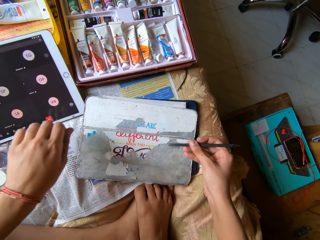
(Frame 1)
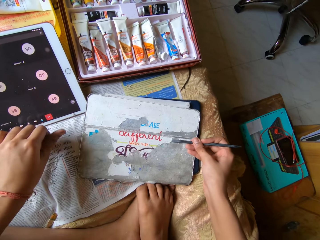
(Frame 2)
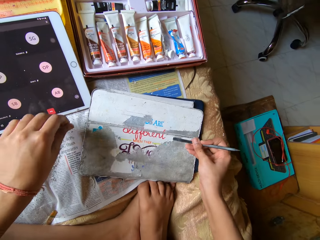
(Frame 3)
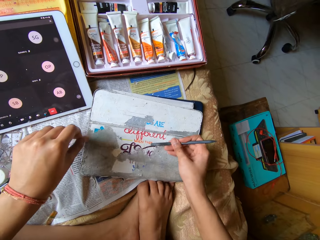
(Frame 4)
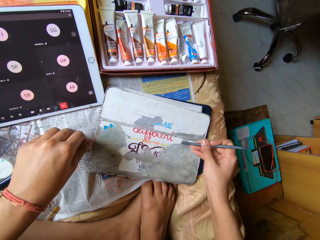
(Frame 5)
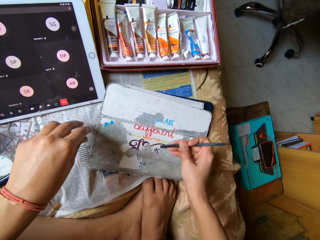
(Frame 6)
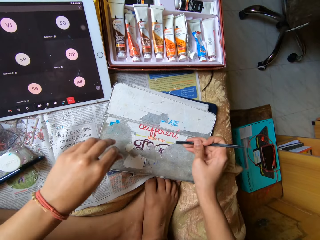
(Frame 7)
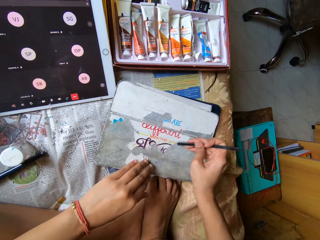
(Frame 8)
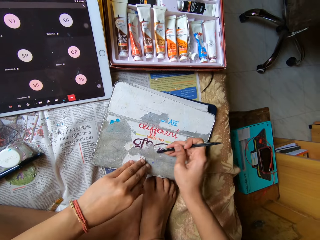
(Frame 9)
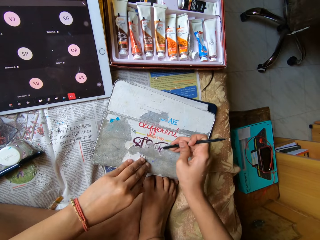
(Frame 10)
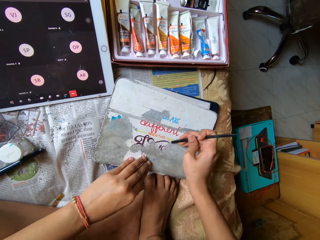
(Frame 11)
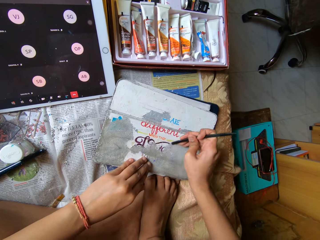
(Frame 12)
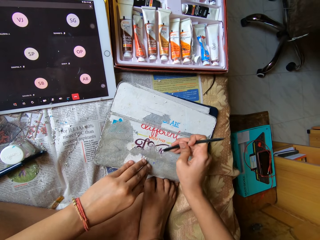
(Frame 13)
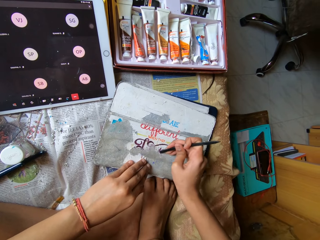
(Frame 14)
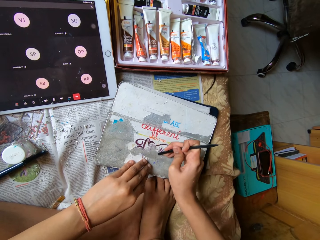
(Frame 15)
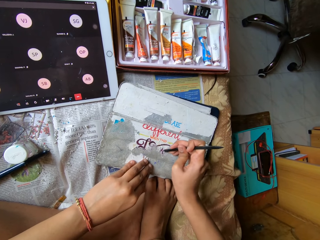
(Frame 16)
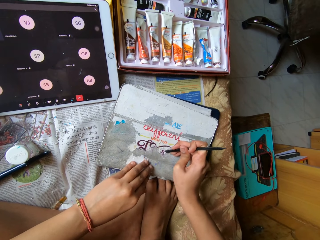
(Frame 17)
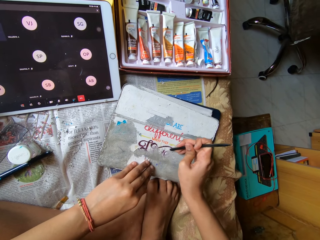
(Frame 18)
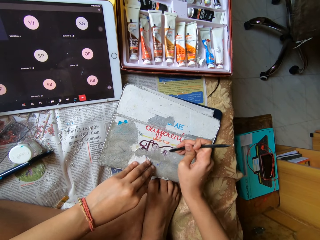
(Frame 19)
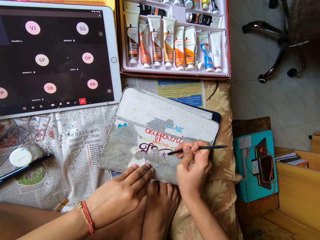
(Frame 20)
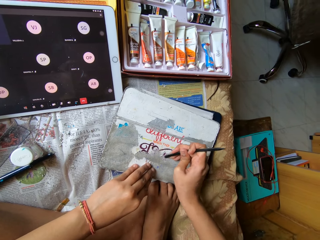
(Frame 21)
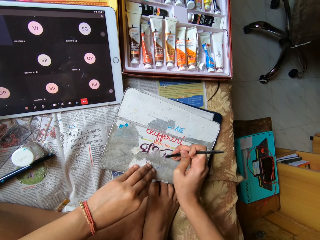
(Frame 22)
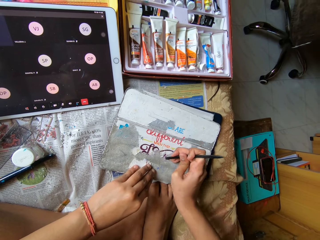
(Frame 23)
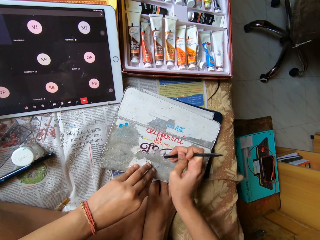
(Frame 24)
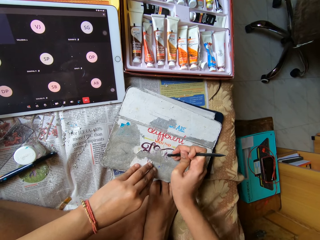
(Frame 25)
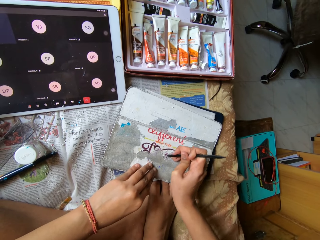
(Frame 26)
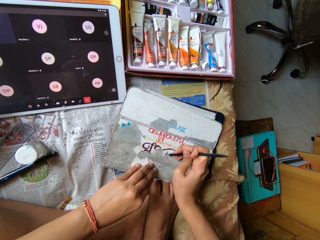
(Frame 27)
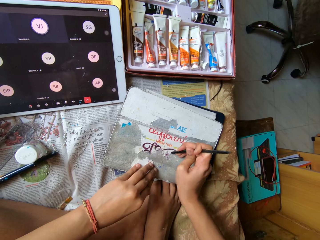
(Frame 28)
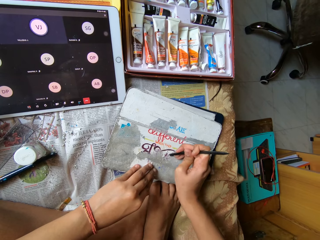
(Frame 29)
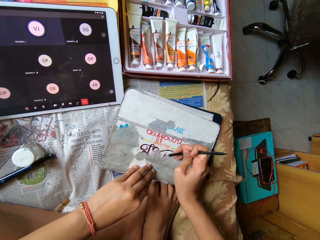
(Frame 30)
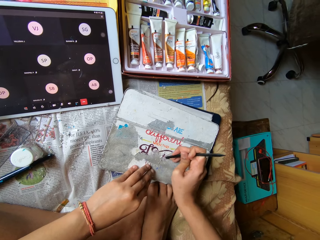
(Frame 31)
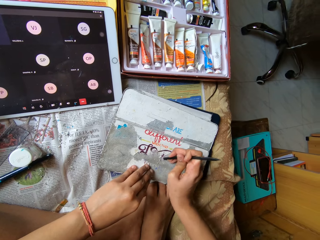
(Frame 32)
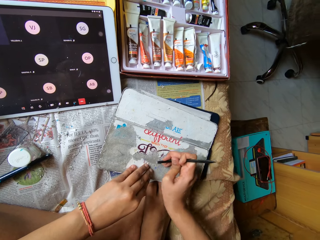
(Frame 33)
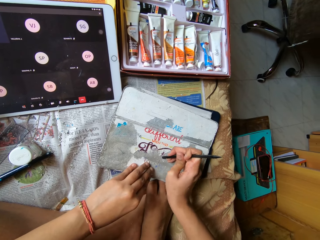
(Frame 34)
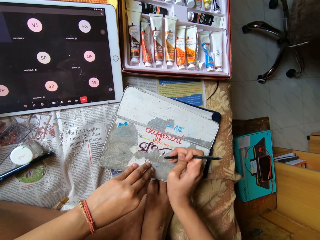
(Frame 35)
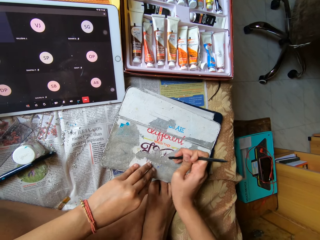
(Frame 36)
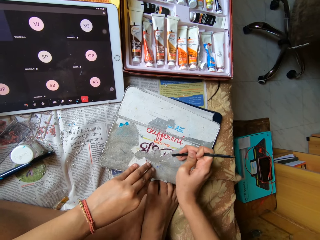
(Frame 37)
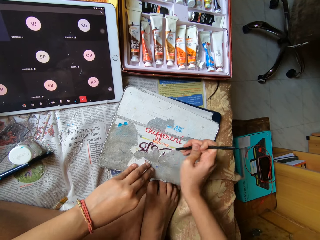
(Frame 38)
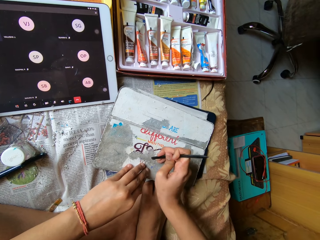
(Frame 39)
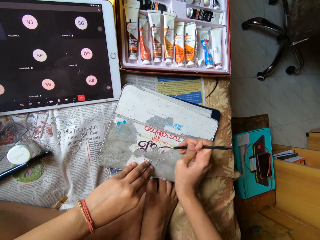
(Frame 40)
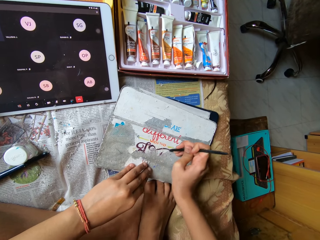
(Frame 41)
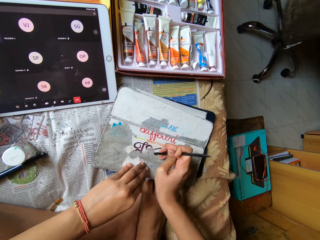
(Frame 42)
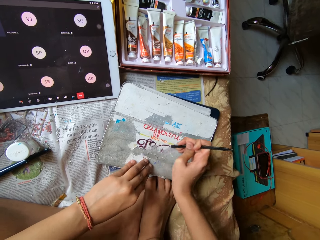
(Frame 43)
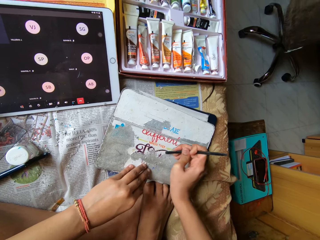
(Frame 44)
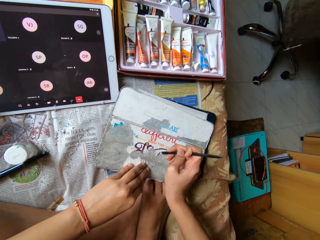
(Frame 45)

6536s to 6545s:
The camera wearer scrapes paint from the tablet pouch with the scraper in her right hand. She drops the paint from her left hand onto the table. She places her left hand on the tablet pouch. She scrapes a metal surface with a metal rod. She scrapes the metal surface with the metal rod again.

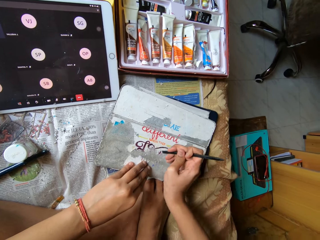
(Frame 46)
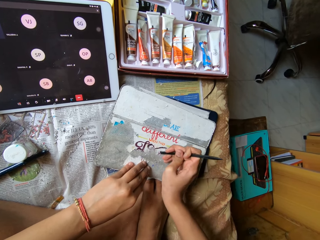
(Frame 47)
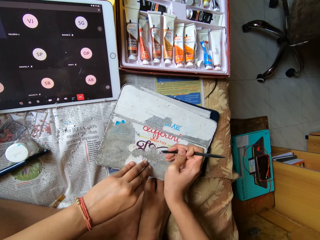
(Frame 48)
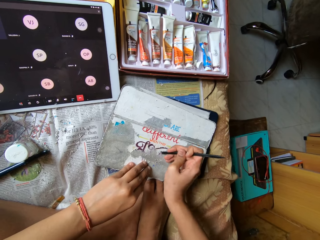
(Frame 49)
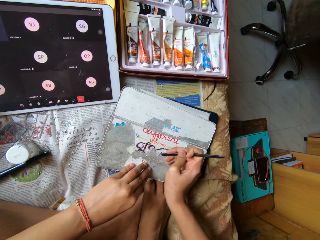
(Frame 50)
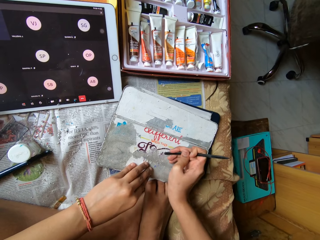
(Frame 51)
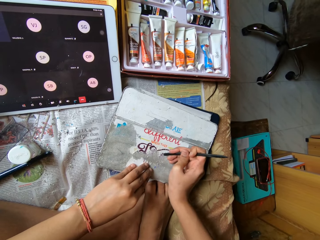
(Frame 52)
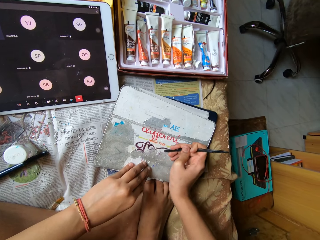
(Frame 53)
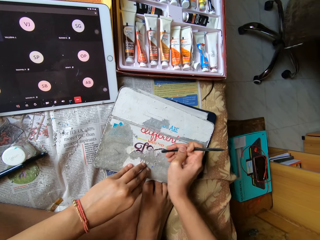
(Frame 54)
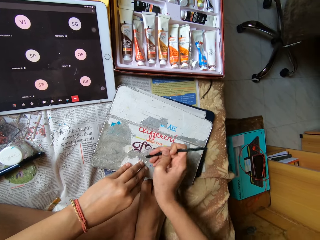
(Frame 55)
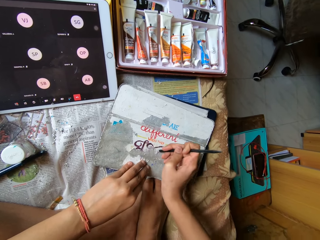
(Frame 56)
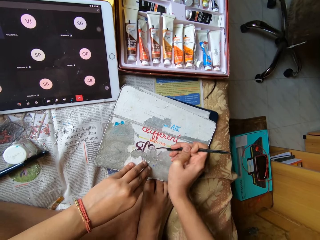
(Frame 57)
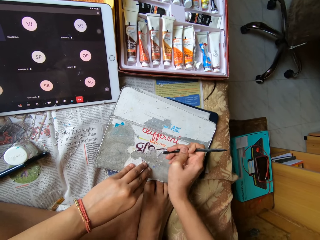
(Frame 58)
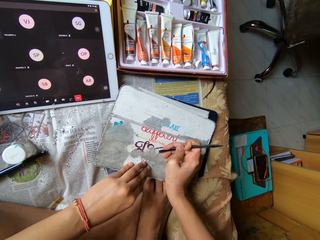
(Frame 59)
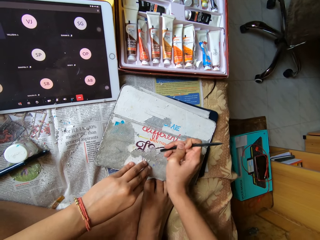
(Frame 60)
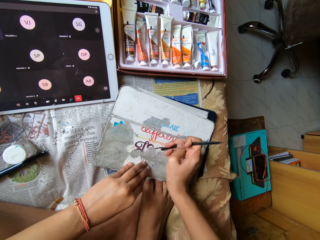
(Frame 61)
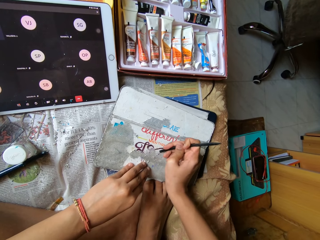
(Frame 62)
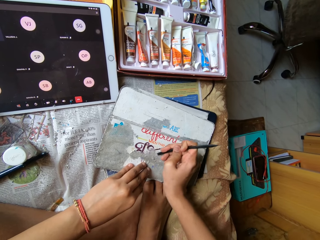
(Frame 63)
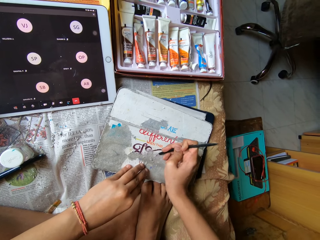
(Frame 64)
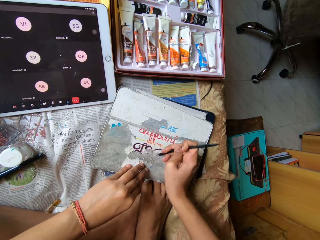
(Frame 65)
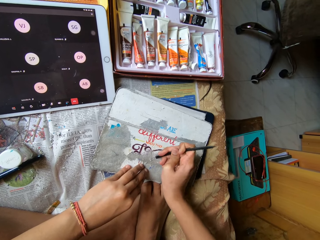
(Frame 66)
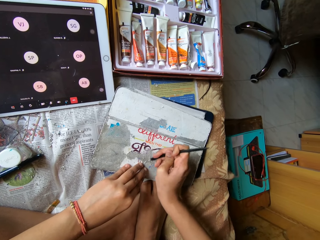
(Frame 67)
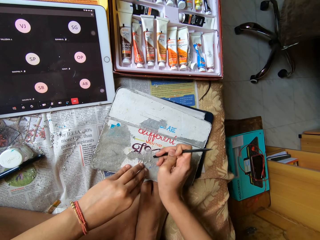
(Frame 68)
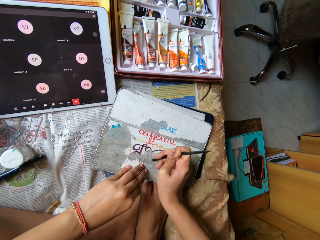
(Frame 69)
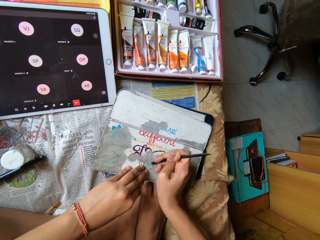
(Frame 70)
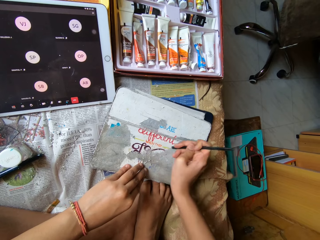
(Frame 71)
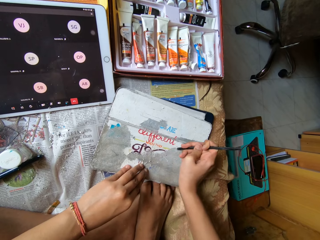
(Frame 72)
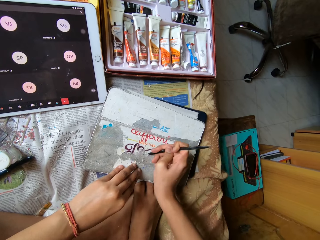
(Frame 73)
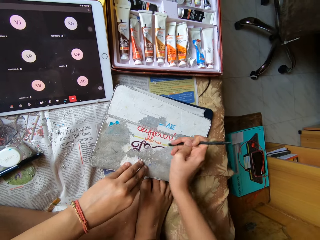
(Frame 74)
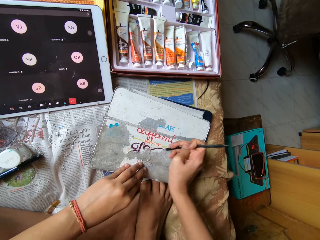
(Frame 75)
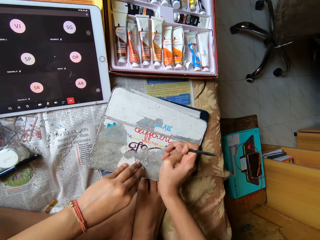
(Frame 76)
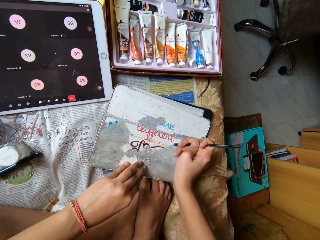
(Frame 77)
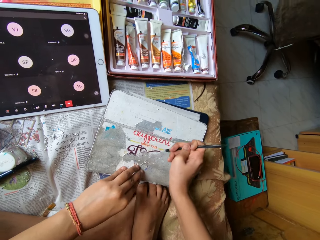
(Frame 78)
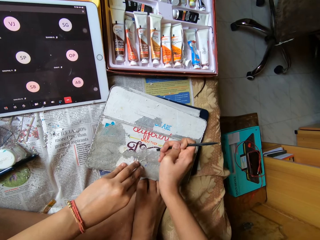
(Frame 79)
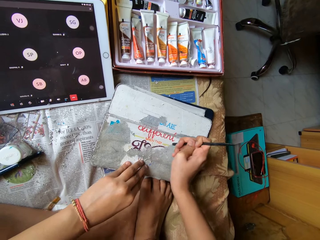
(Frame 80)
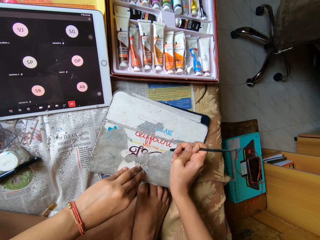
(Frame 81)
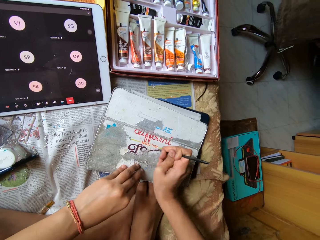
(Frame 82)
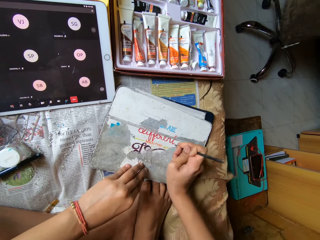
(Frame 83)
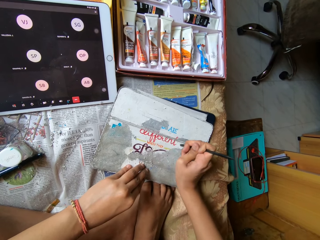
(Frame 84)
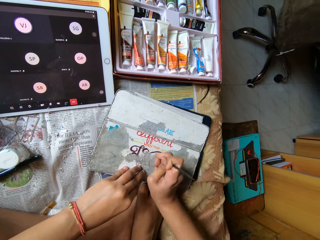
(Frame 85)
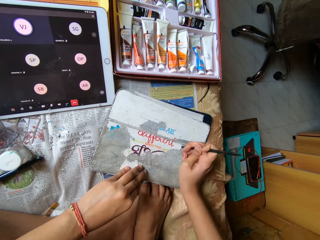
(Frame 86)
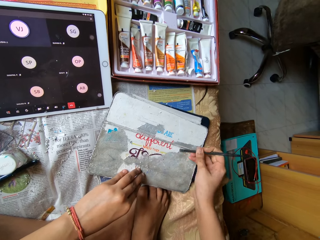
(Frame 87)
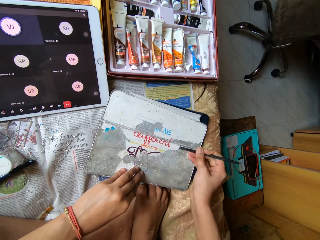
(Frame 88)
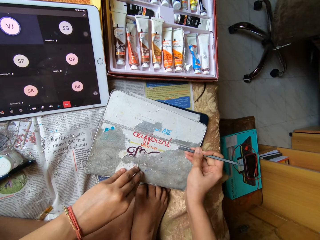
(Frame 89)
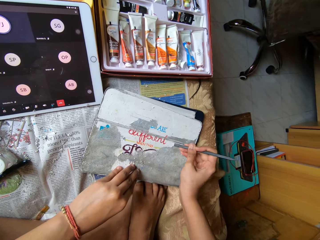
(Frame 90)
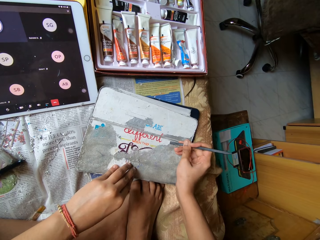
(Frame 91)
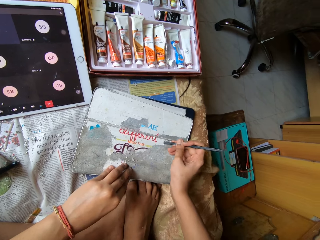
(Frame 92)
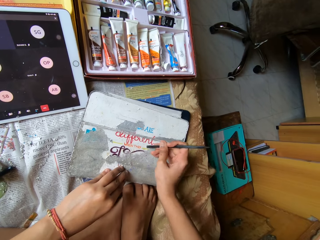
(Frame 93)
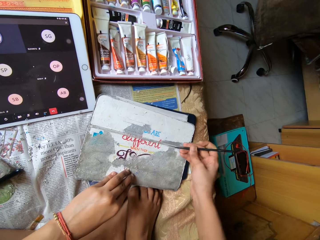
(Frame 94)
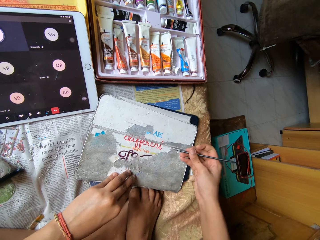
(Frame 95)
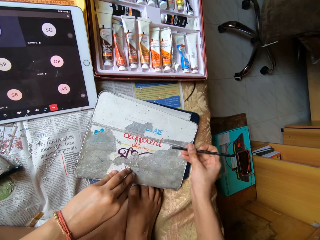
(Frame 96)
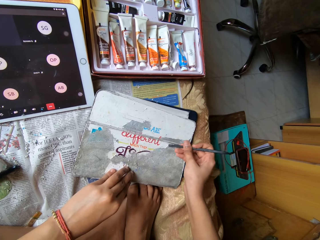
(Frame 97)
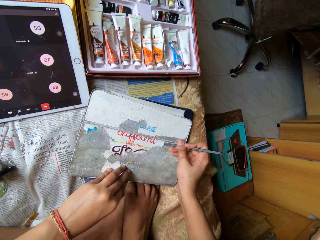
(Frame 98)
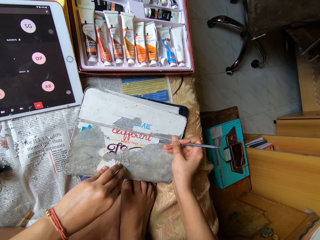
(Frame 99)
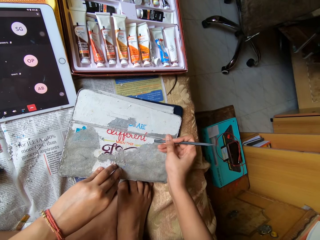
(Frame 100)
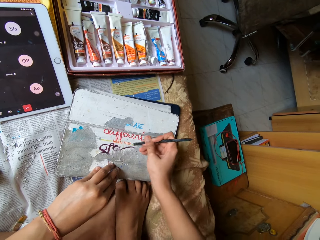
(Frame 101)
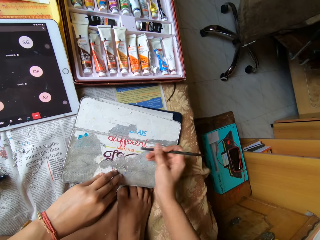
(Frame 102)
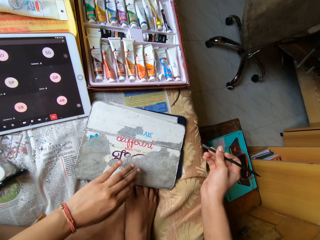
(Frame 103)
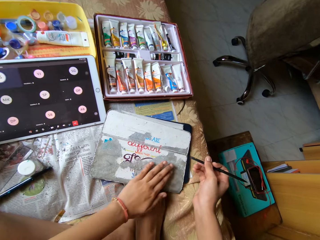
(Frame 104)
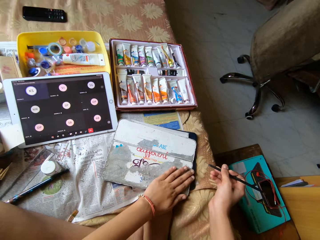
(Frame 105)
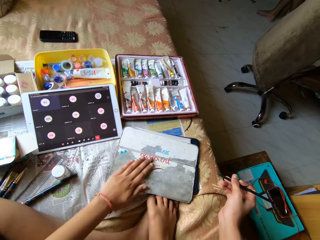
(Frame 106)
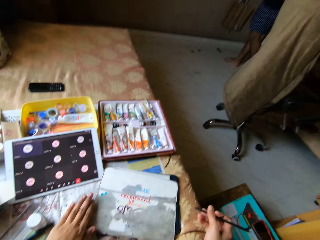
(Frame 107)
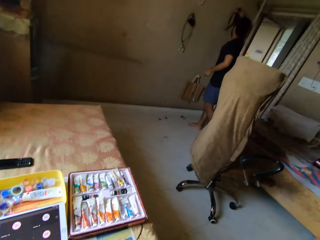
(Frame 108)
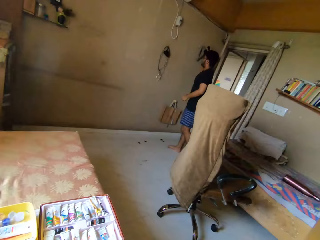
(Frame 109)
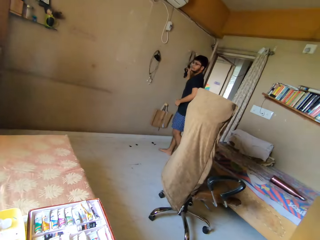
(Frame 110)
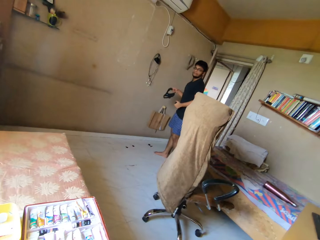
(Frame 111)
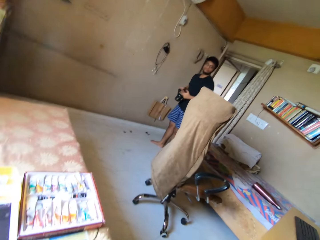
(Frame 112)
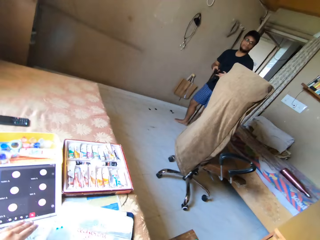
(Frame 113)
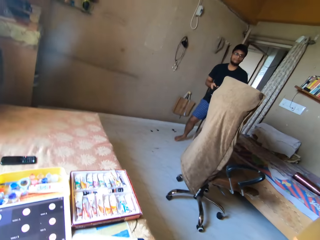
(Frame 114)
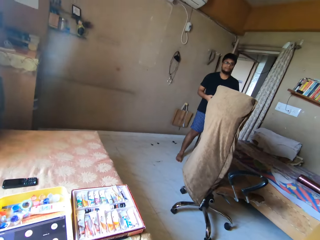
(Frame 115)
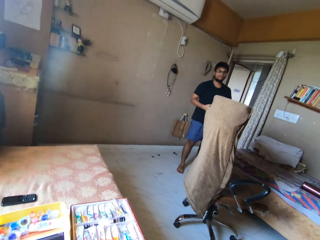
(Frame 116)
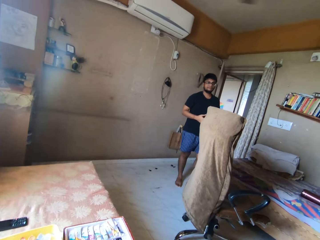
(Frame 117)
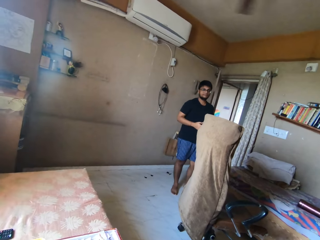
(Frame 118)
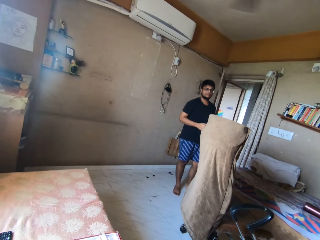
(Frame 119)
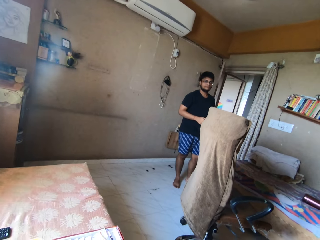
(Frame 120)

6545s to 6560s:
The camera wearer scrapes a metal surface with a metal rod. She scrapes the metal surface with the metal rod repeatedly. She cleans the tablet pouch with her left hand. She converses with a man. The man takes a cap from the wall with his right hand. The man passes the cap from his right hand to his left hand. The camera wearer looks at the man ahead.
